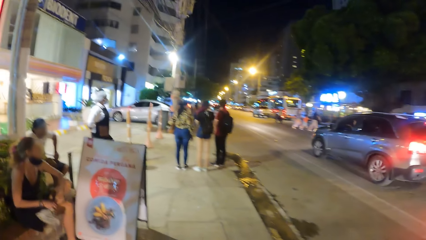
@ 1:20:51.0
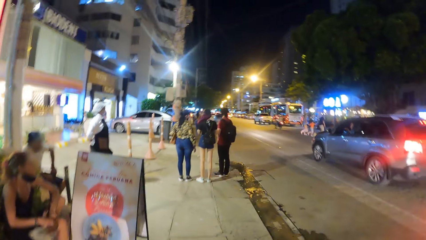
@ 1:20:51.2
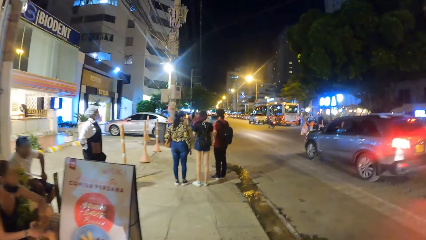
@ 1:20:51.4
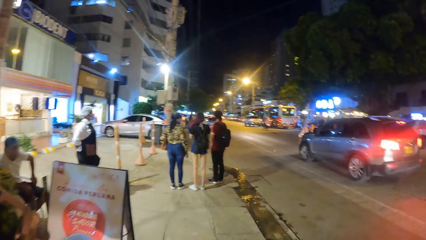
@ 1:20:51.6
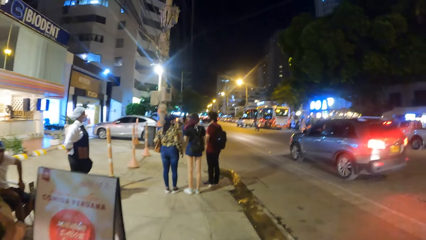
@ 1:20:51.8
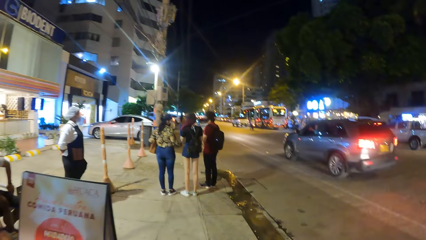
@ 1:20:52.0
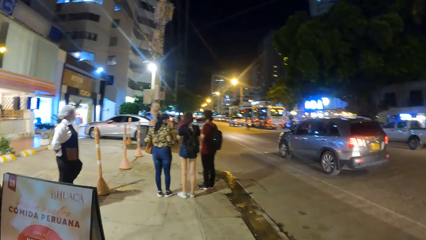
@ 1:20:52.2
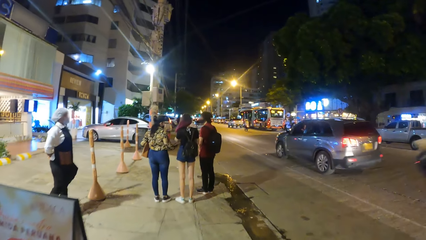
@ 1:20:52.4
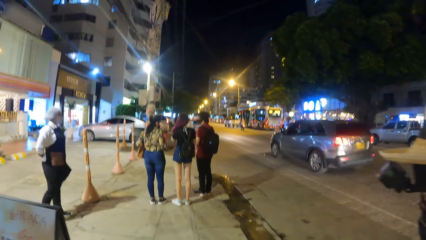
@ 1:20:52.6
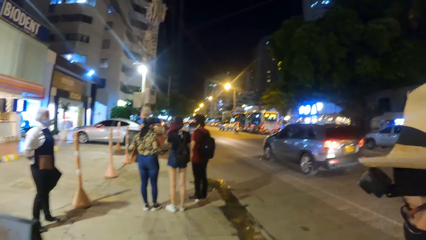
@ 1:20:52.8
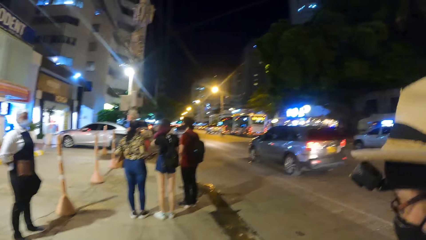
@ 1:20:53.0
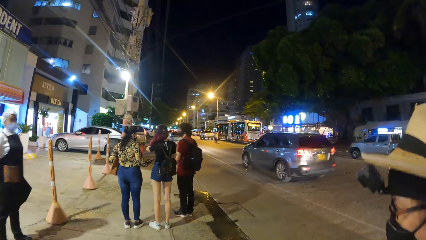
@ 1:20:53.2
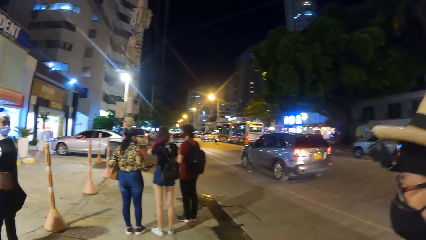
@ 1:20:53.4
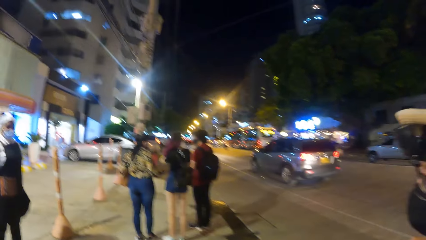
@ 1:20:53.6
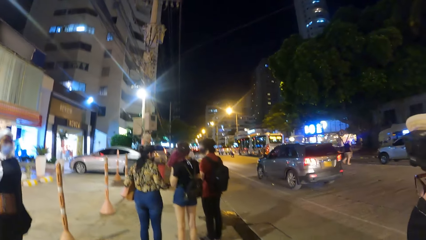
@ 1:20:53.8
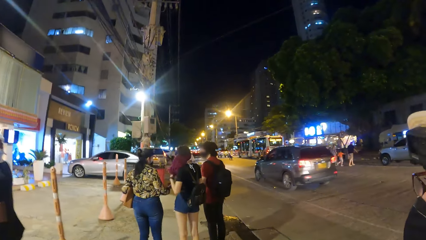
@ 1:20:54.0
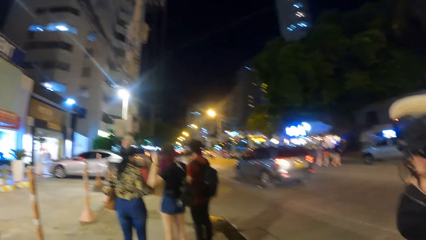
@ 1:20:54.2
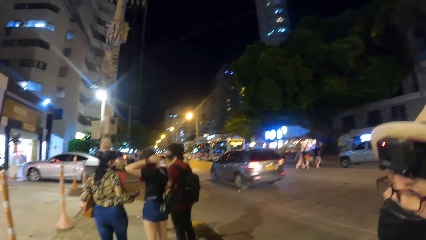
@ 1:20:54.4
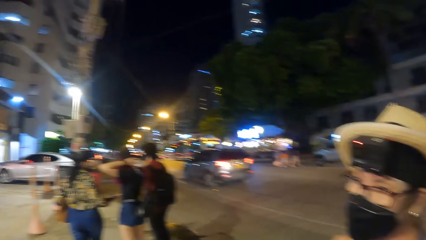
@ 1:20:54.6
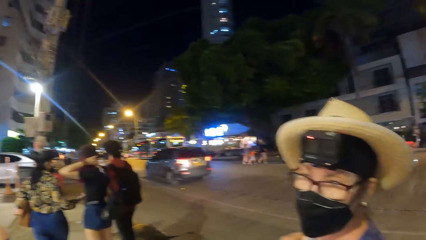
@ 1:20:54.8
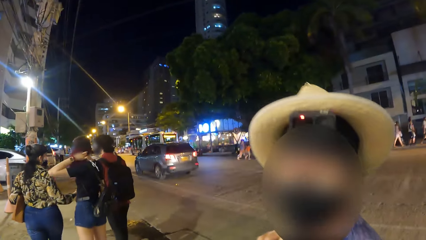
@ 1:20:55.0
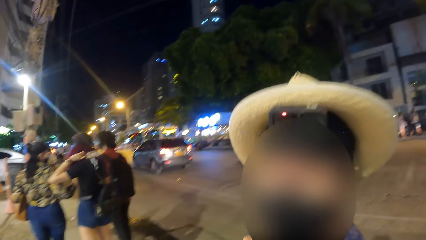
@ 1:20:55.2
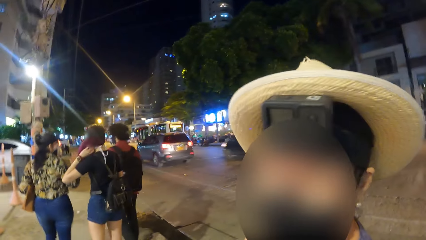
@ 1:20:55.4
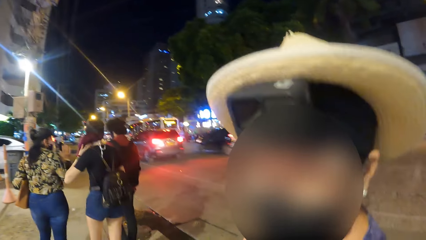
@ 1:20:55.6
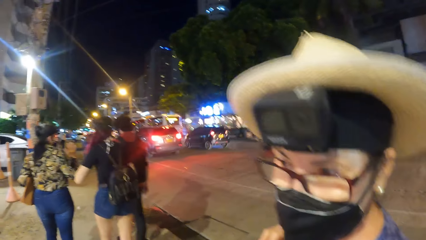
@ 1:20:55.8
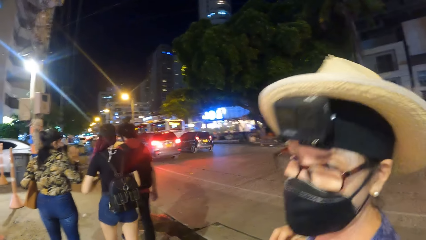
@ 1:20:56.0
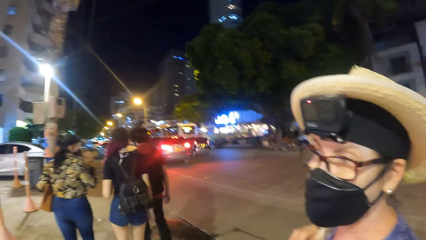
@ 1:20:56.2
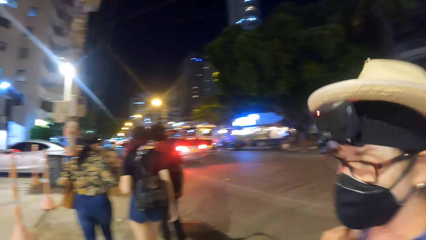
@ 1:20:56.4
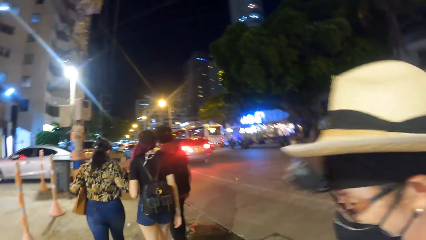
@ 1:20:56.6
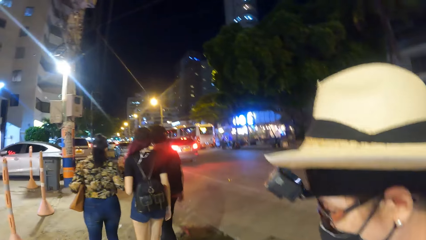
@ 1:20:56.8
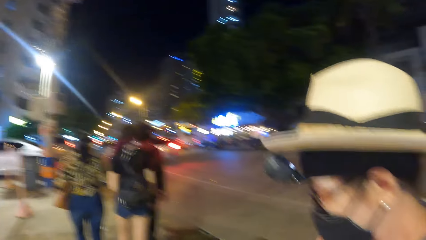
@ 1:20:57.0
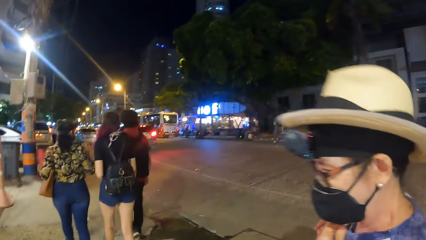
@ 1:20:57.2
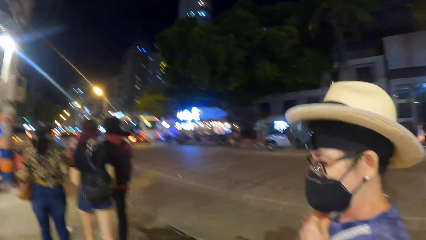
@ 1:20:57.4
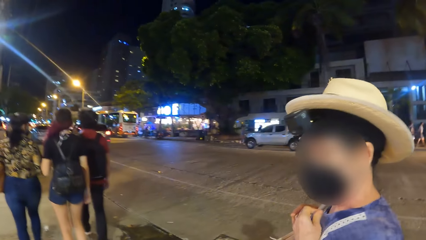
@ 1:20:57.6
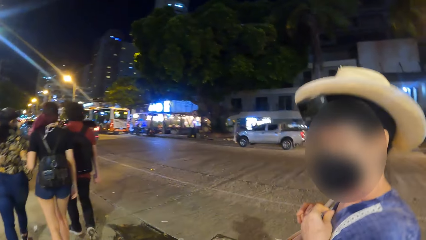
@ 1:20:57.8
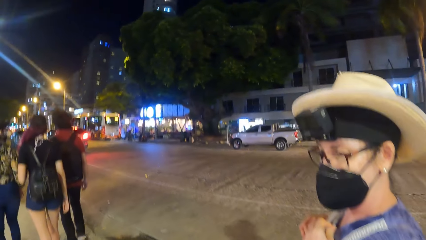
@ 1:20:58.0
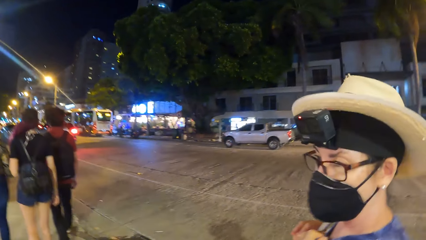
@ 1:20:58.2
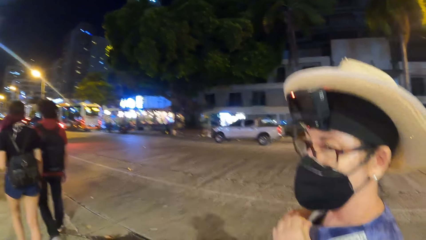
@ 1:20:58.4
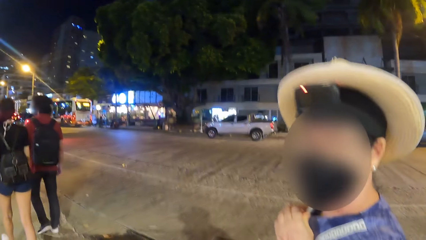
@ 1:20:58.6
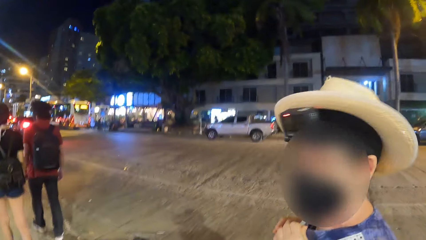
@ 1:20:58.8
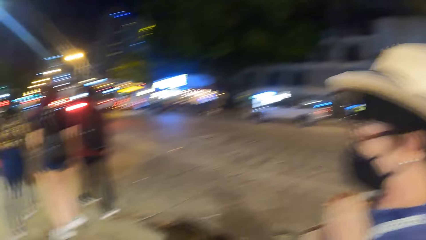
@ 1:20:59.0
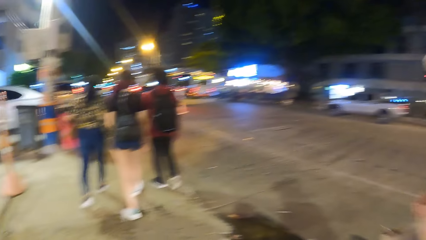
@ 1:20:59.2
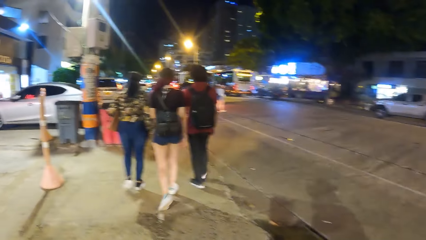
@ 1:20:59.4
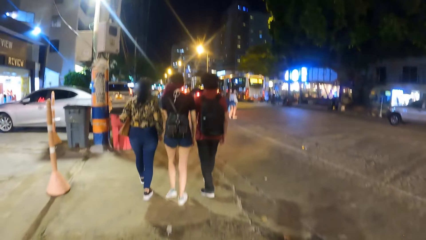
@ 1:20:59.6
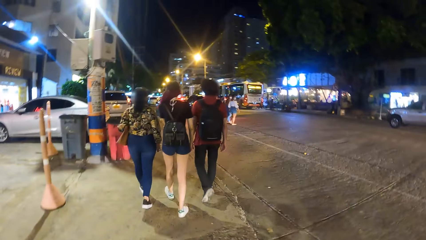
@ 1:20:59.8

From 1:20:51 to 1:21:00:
The camera wearer looks around. They walk in the open area.

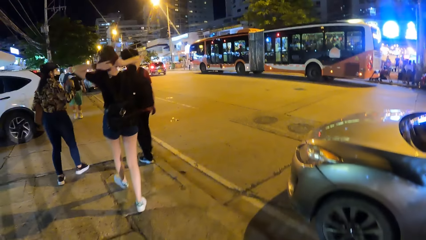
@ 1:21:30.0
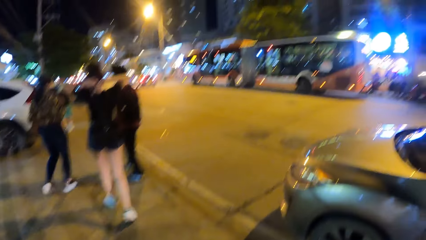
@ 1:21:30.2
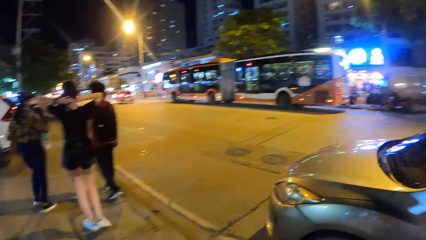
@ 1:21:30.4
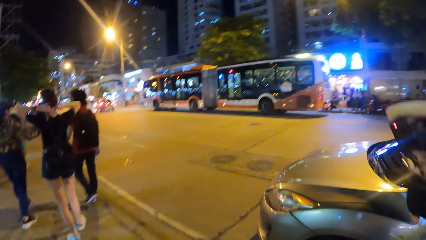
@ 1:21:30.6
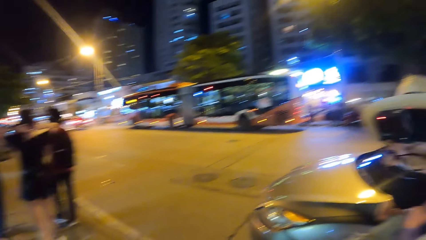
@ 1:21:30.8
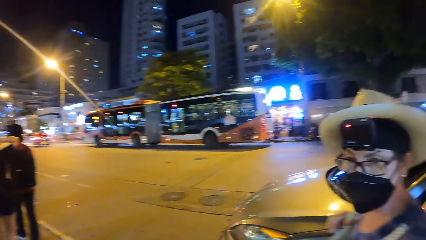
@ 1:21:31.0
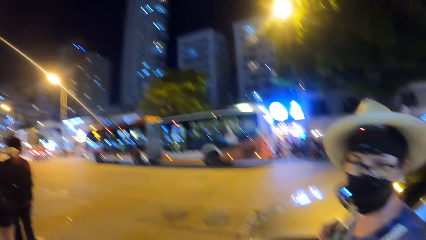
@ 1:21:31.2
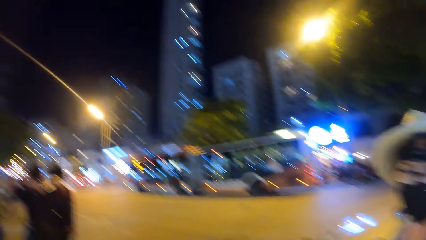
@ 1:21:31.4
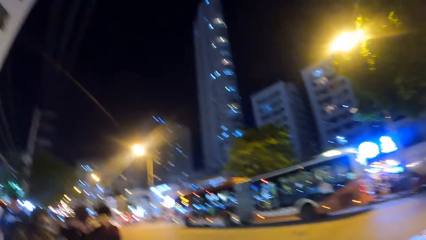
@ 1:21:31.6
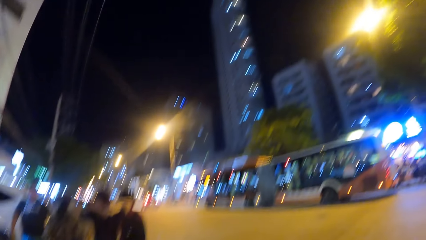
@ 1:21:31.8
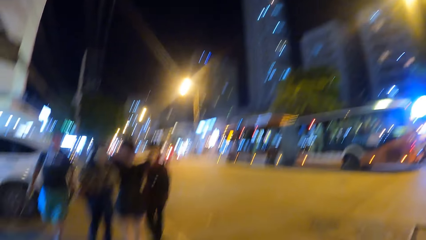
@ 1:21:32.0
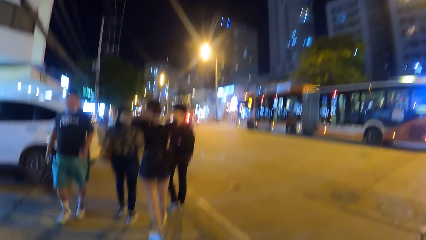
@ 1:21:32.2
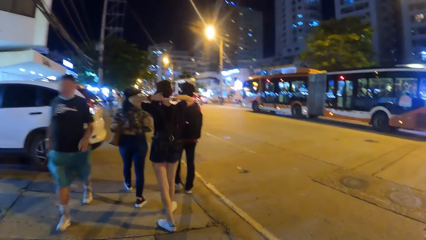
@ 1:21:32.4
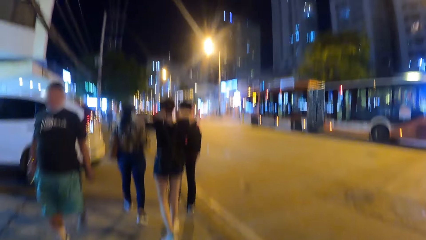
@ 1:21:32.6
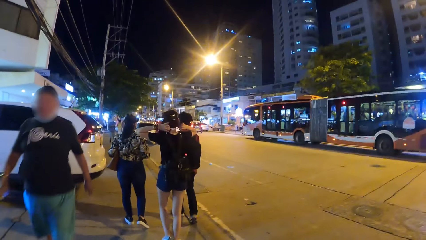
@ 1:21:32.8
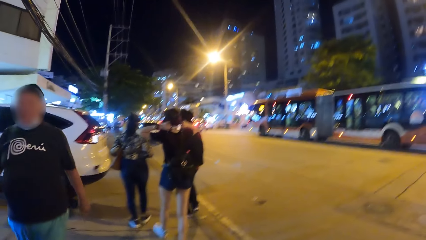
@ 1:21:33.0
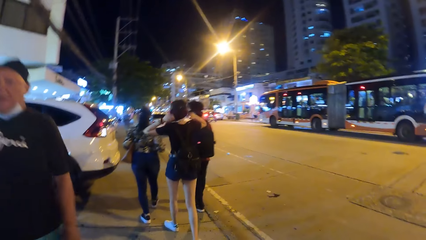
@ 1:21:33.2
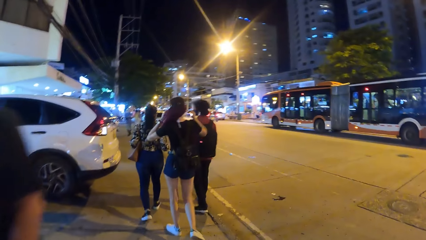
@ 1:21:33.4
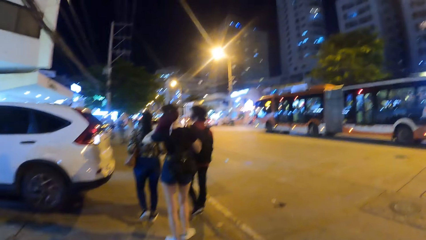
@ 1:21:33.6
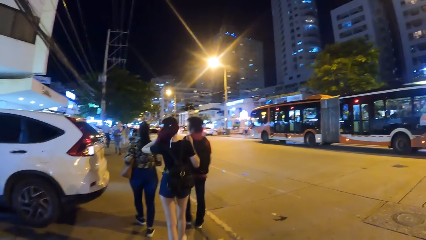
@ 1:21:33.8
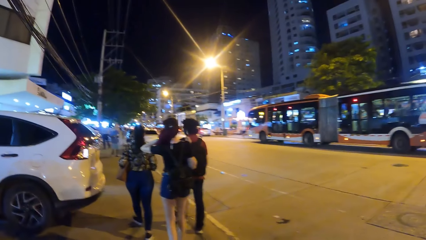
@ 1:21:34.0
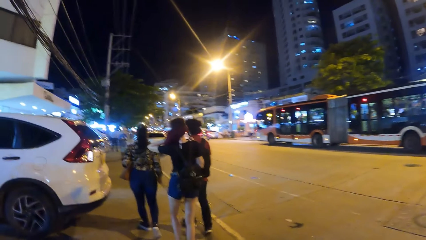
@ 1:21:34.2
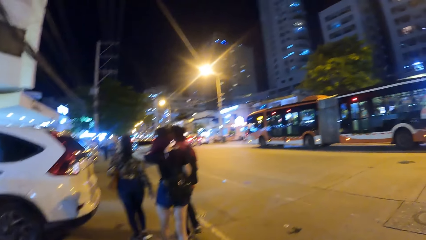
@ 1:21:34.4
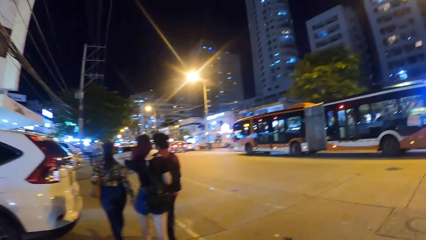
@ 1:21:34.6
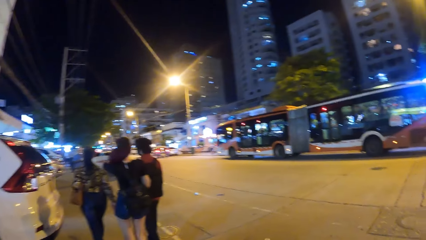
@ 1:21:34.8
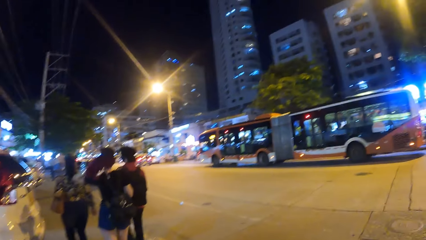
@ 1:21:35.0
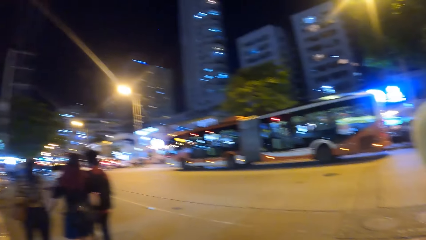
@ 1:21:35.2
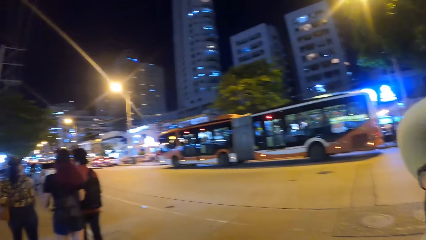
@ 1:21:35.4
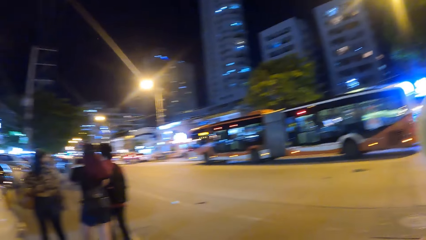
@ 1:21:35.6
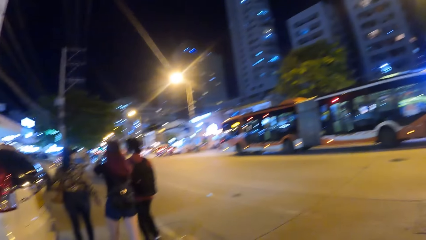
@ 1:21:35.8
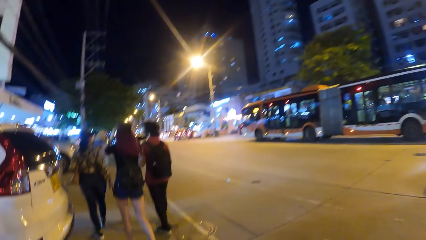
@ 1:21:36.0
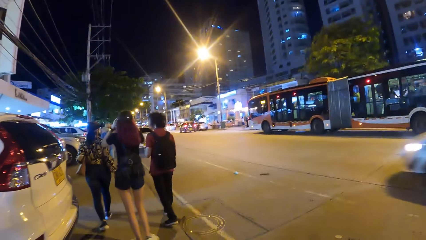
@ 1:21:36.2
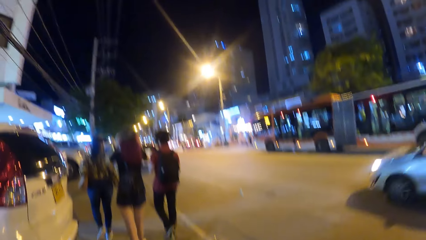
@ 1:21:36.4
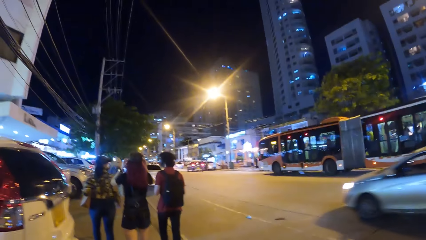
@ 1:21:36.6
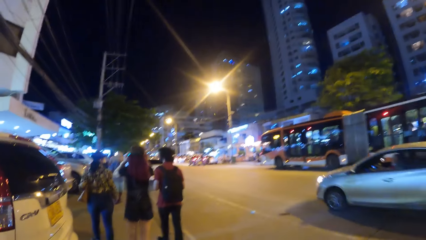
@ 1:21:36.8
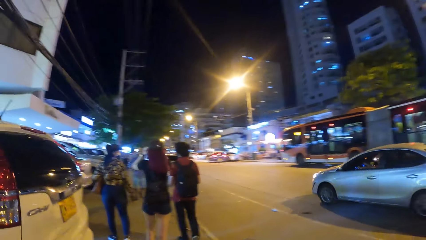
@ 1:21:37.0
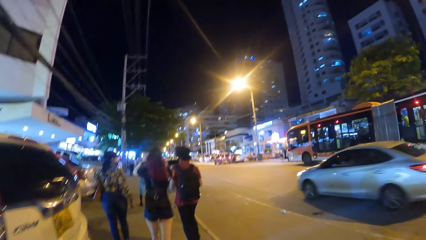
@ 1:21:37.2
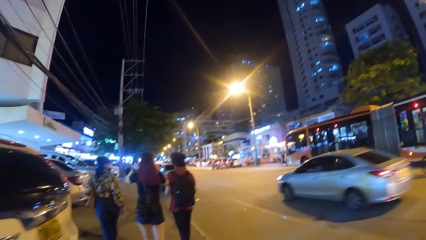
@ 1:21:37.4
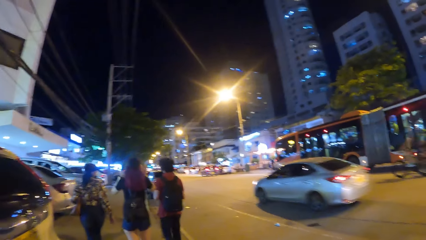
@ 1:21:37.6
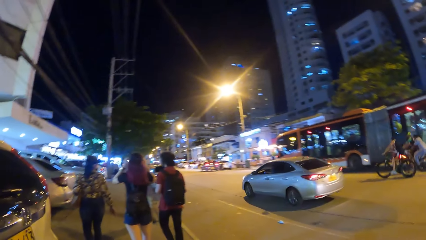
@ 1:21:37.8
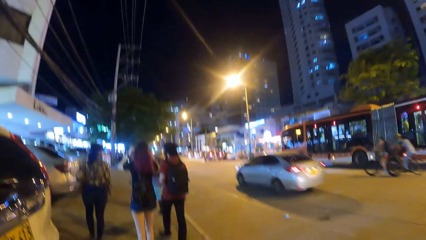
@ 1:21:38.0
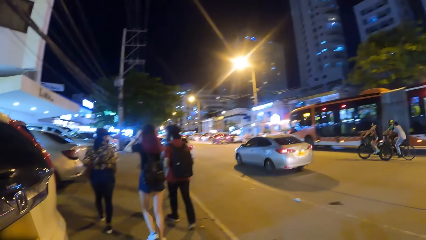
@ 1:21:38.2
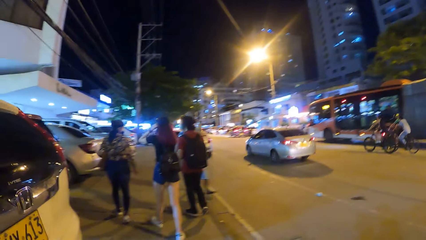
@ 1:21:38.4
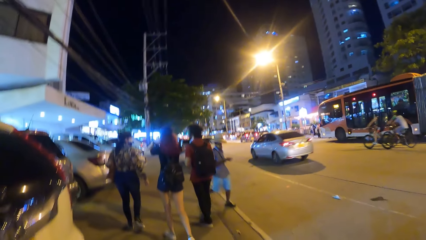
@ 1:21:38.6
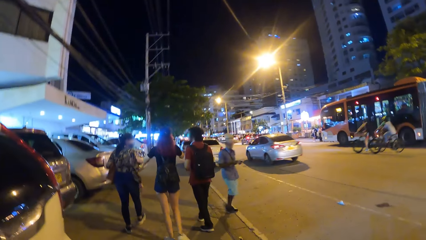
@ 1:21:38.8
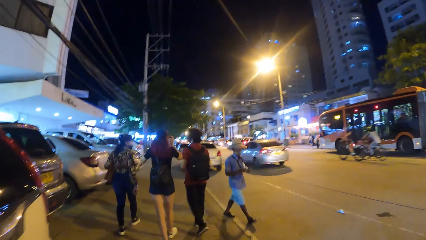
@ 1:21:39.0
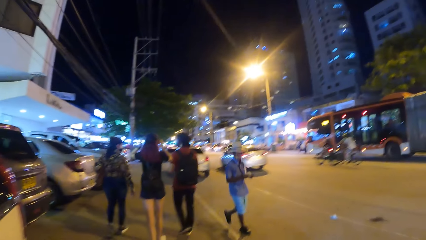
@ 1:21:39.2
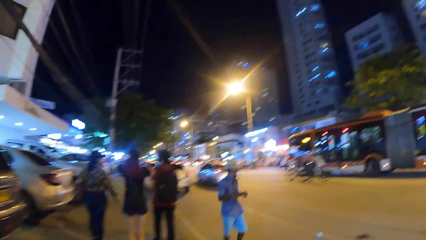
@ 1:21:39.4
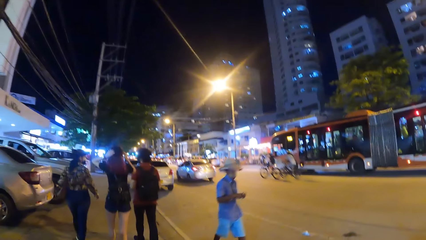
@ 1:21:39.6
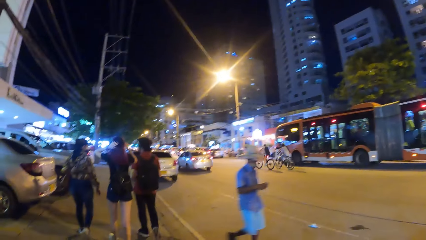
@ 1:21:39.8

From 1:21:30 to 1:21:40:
The camera wearer interacts with a woman. They walk on the pavement with the woman.
